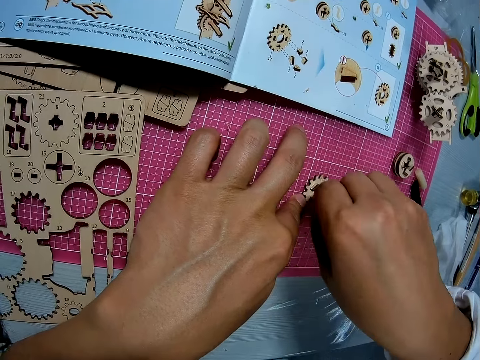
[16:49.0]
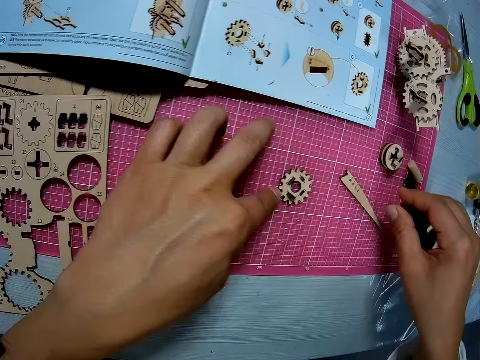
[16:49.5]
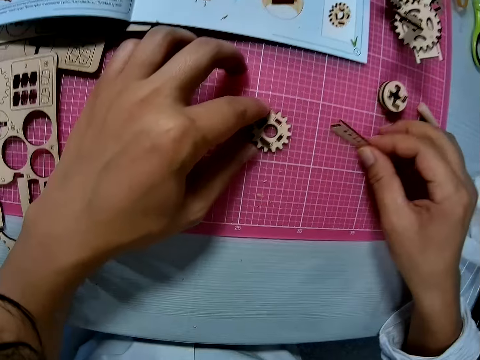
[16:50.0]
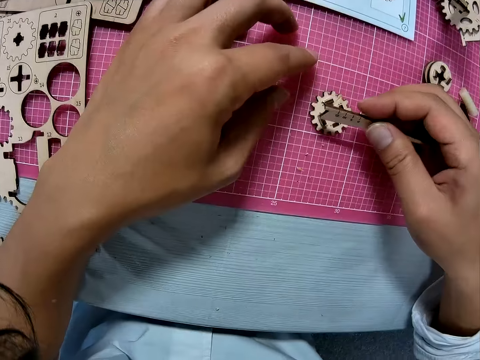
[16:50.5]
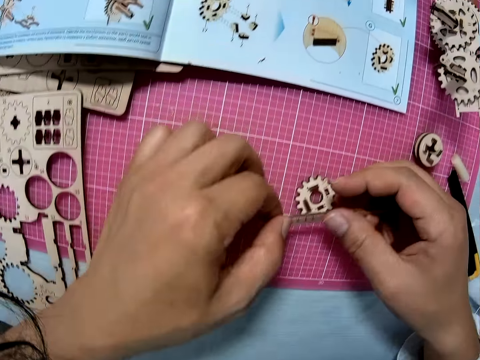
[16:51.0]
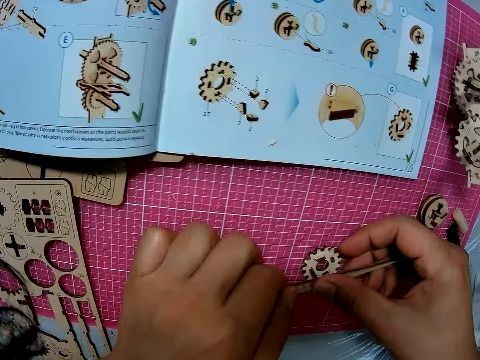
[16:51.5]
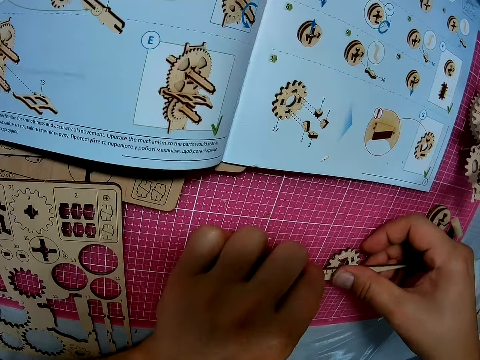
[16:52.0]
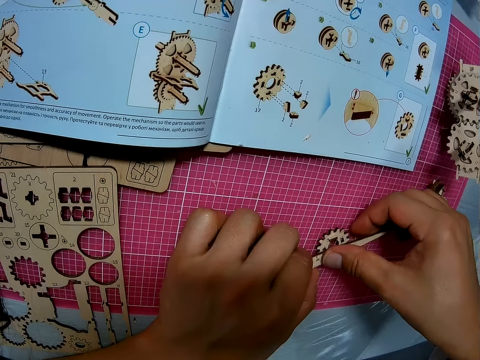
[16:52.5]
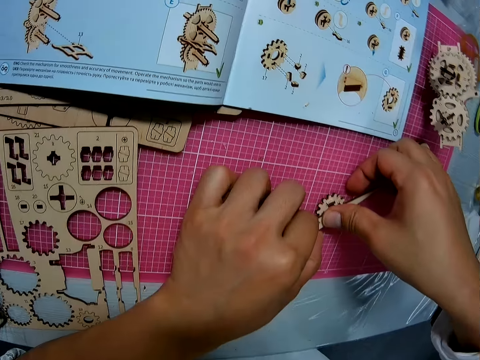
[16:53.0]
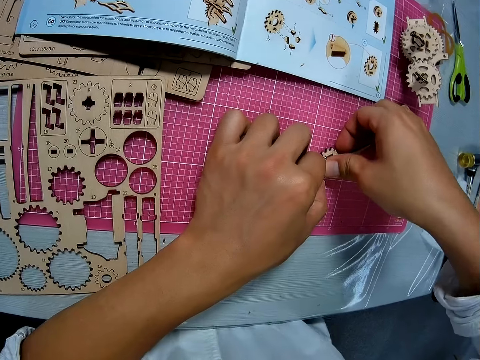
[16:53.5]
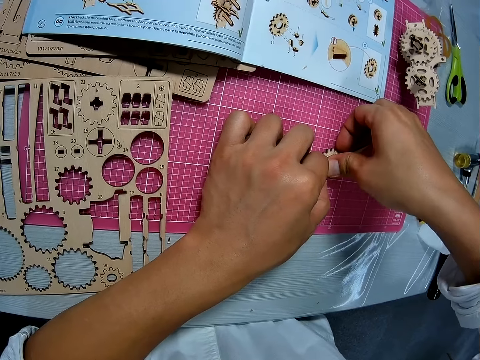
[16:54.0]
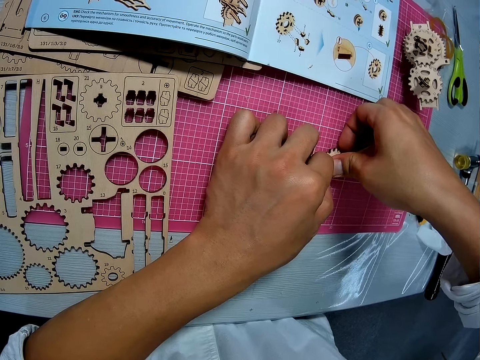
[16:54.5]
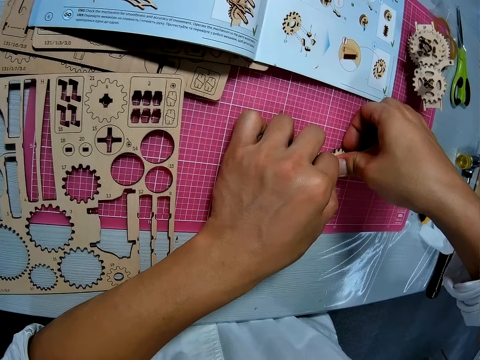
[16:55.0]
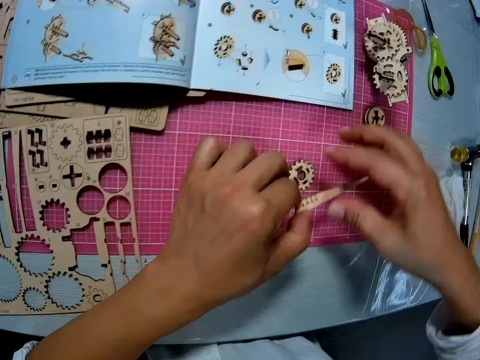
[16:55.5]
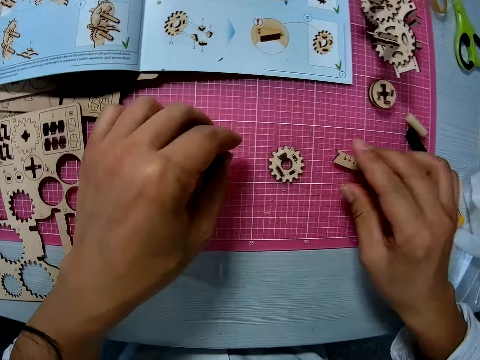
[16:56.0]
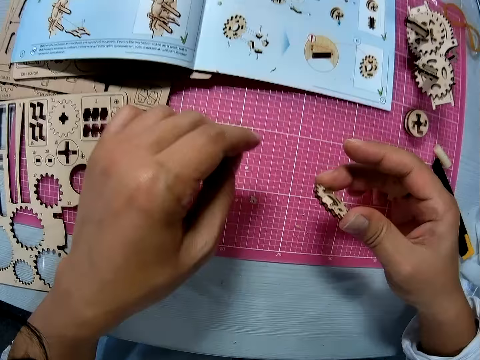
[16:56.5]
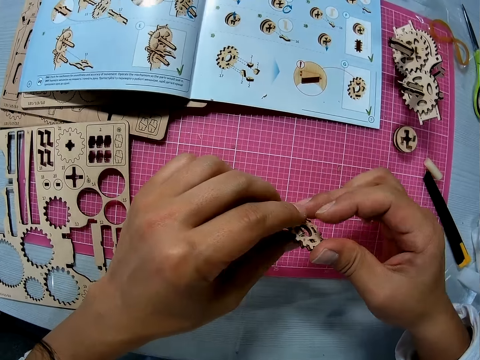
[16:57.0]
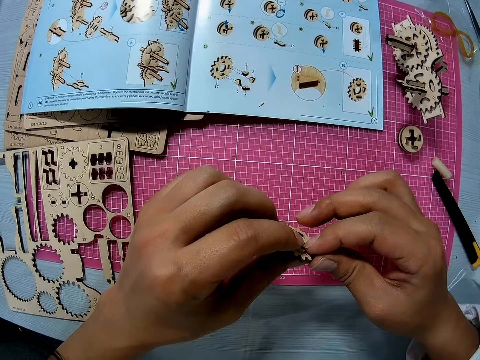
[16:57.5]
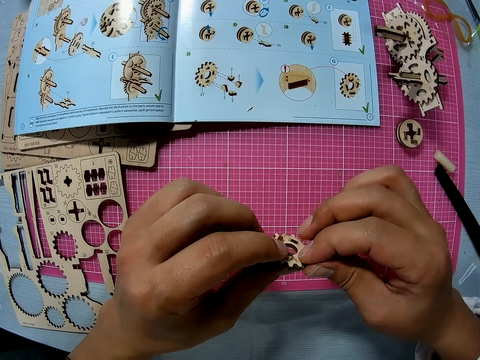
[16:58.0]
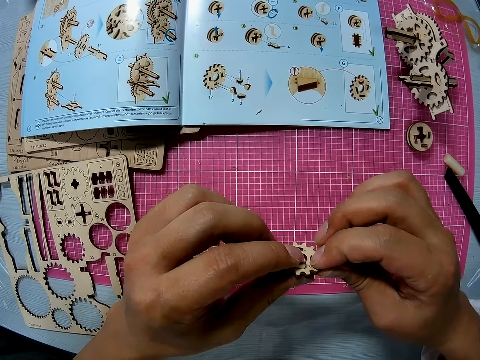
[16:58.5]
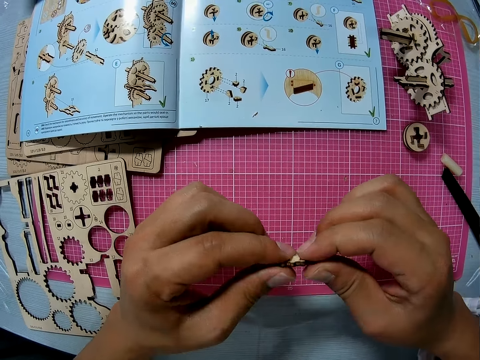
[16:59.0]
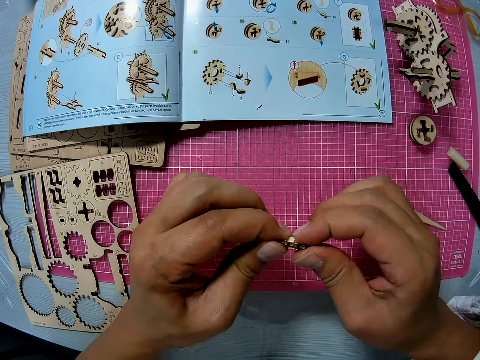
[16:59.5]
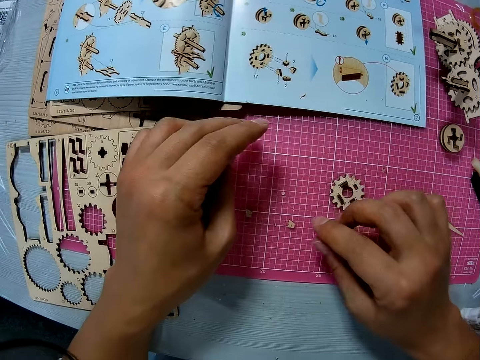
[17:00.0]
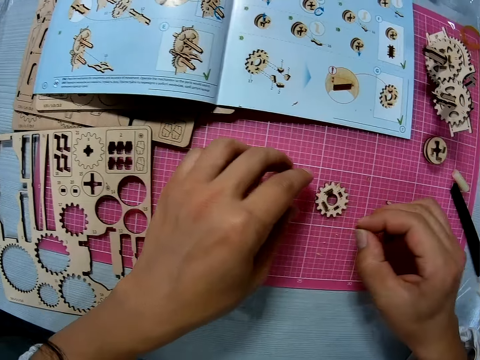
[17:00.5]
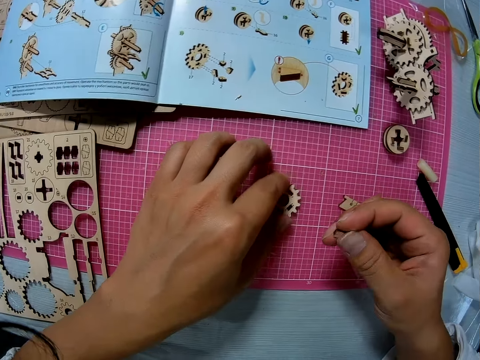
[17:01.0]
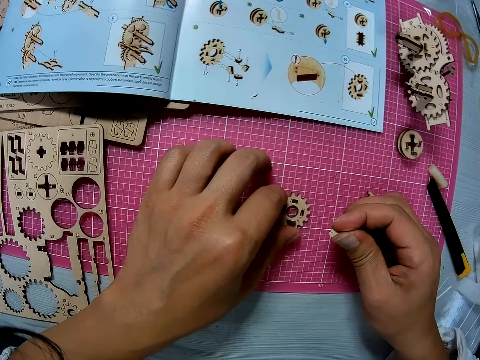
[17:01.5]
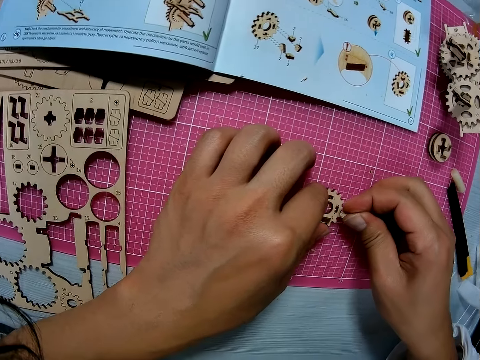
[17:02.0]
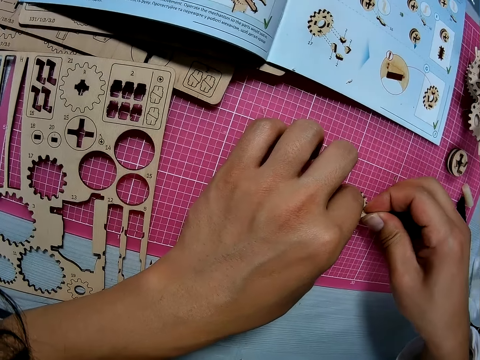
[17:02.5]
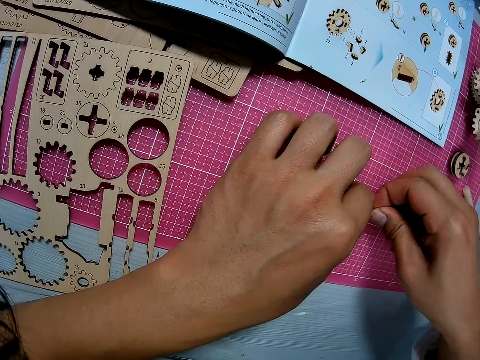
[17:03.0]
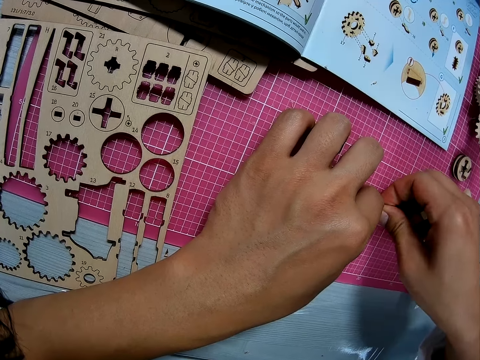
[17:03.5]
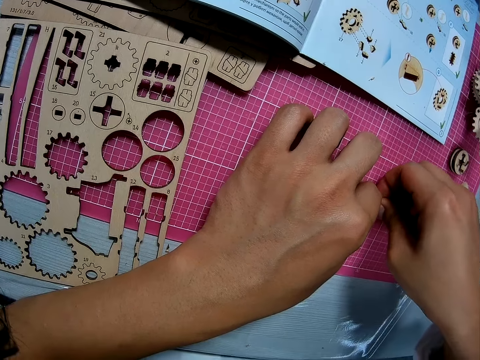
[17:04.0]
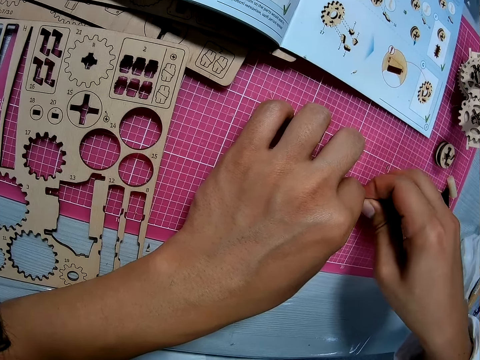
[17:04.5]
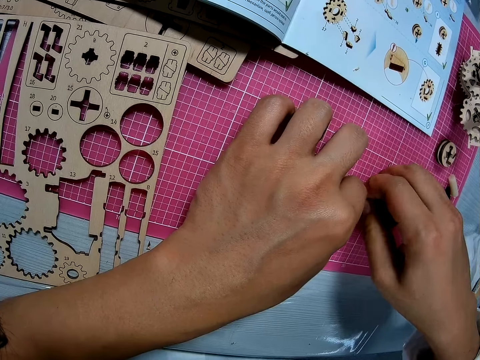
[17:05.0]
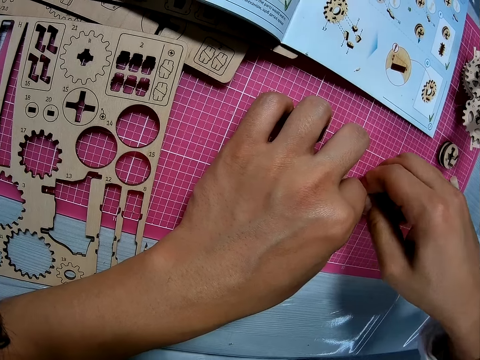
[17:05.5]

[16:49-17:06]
The camera wearer picks the puzzle piece. He picks the craft straightener from the cutting sheet with his right hand. He works on the piece with the craft straightener. He fixes the puzzle piece. He drops the craft straightener on the cutting sheet with his right hand. He drops the puzzle piece. He picks up the piece from the cutting sheet with his right hand. He examines the piece with both hands. He drops the piece on the cutting sheet with his right hand. He picks up another piece from the cutting sheet with his right hand. He holds the piece already on the cutting sheet with his left hand. He fixes the piece in his right hand to the one on the cutting sheet.

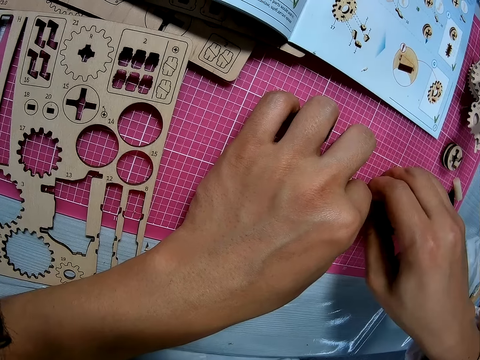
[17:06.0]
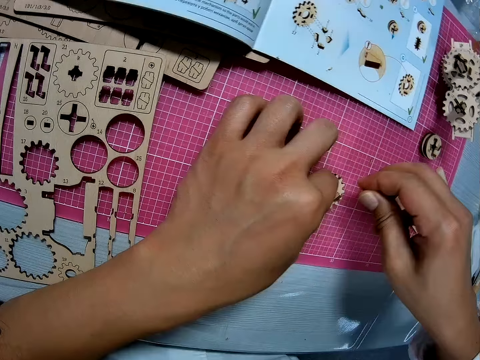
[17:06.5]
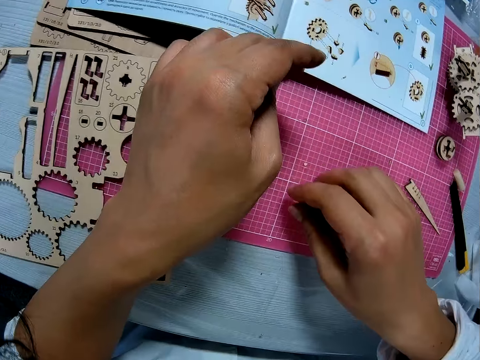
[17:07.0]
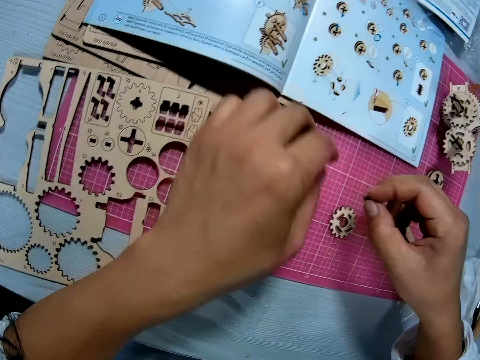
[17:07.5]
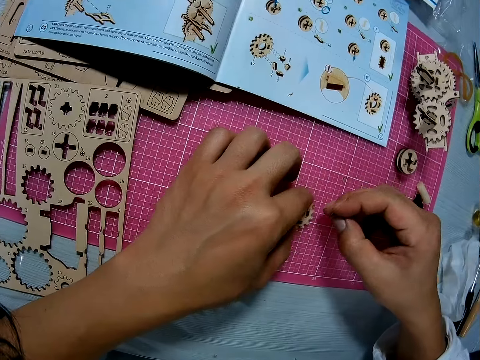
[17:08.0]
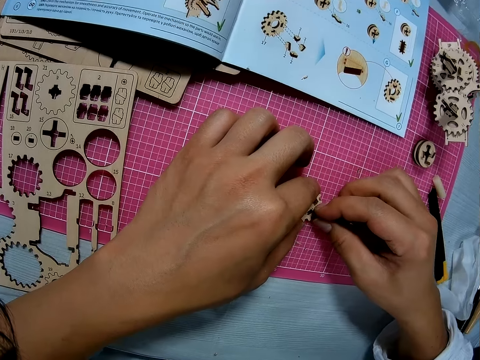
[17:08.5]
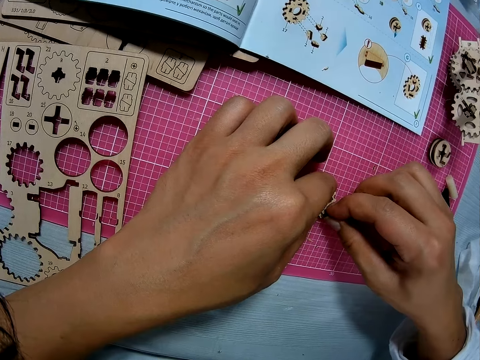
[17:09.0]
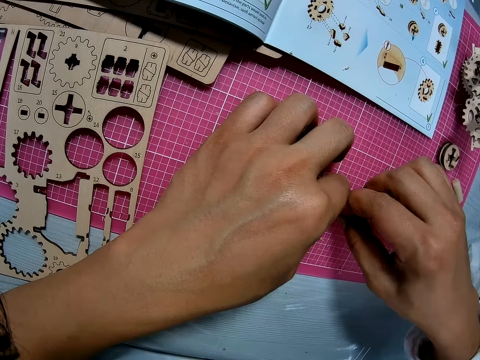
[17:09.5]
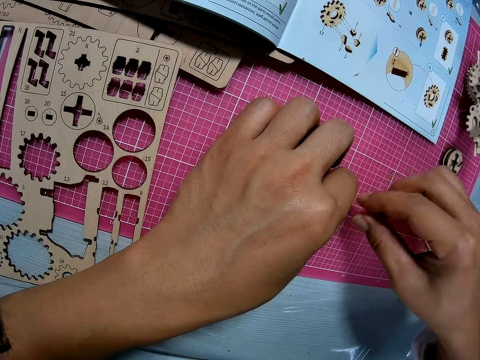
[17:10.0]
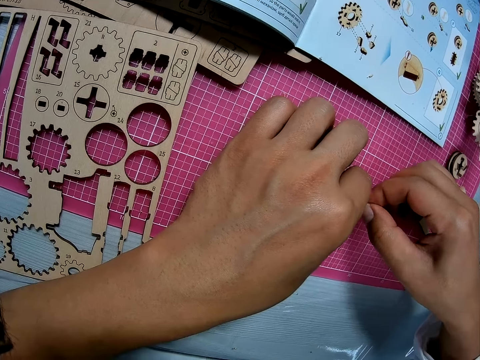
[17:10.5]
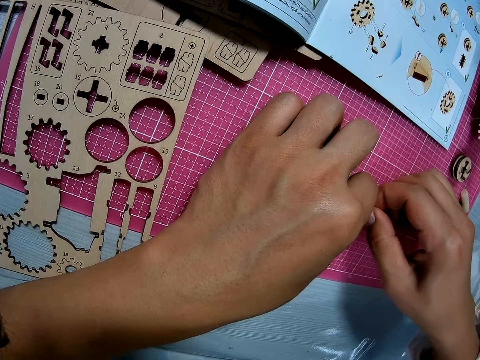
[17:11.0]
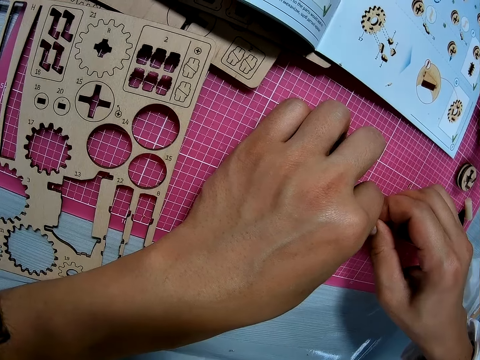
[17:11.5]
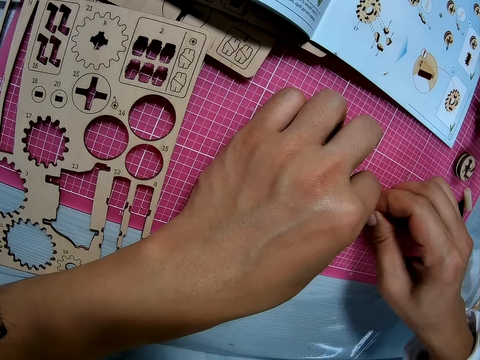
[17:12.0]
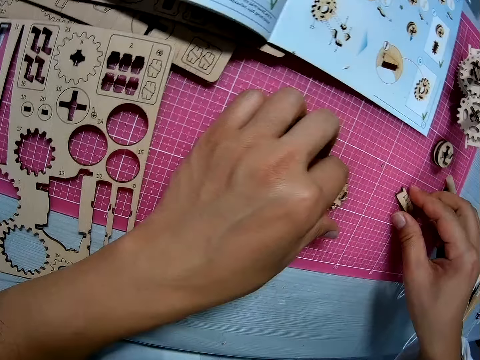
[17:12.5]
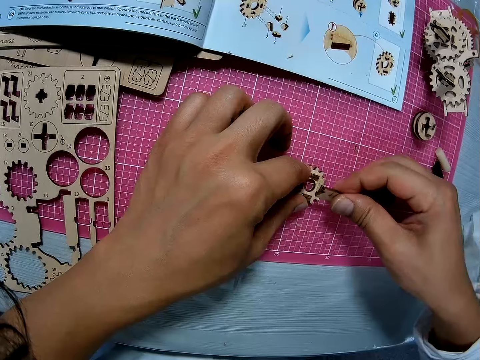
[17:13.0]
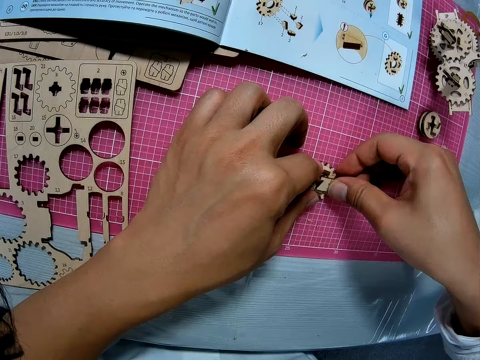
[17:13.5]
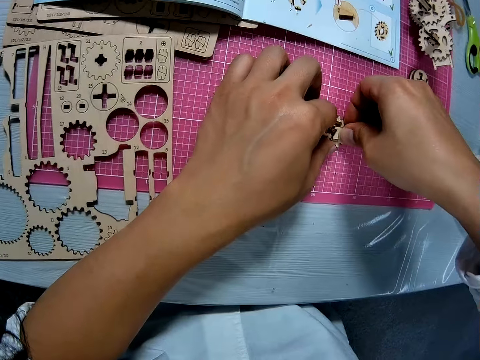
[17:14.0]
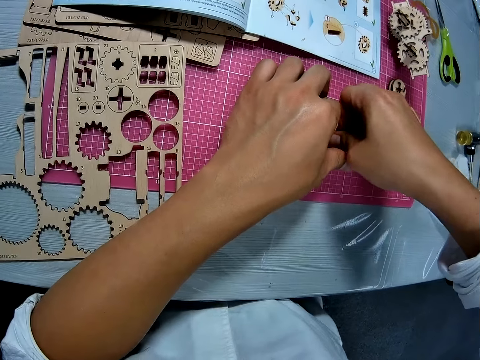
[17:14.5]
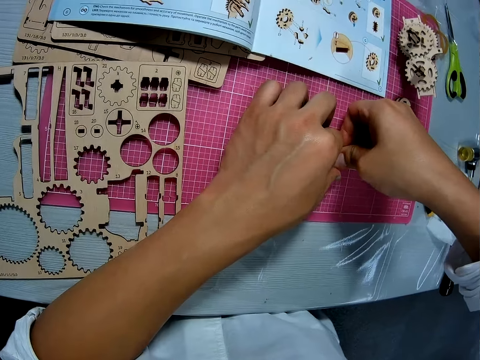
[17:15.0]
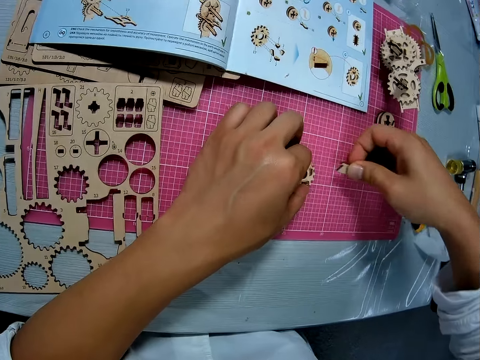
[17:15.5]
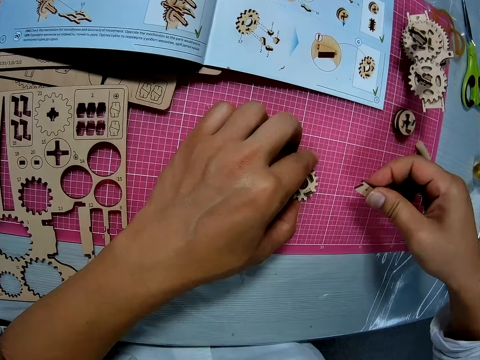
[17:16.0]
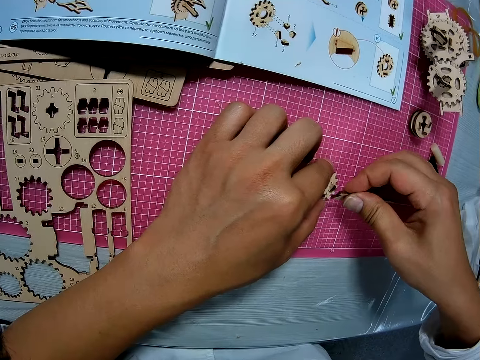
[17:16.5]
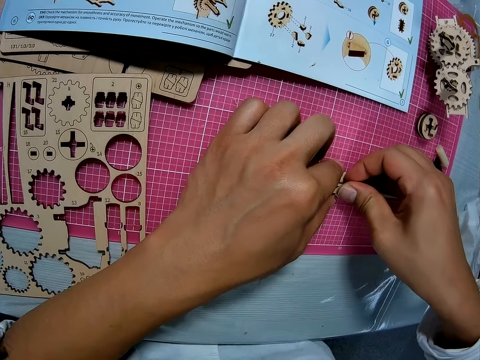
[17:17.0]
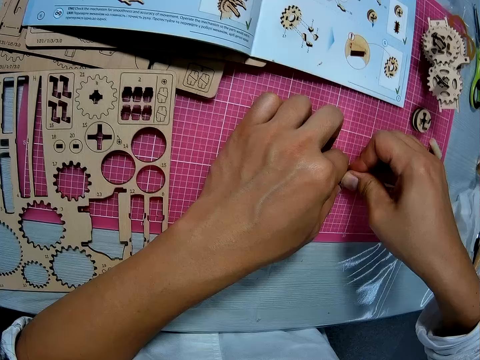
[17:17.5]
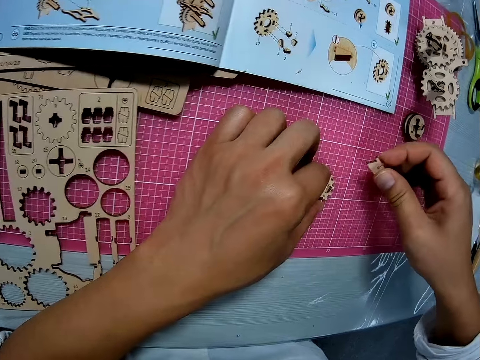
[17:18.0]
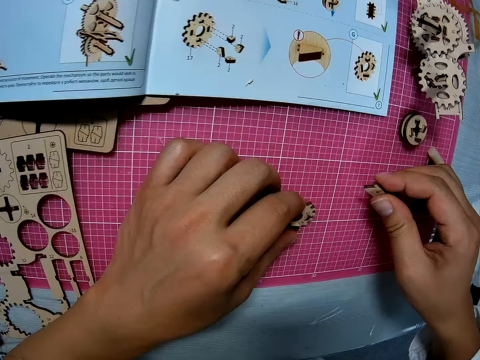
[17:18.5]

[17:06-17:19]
The camera wearer stops fixing. He picks up another piece from the cutting sheet with his right hand. He holds the piece already on the cutting sheet with his left hand. He fixes the piece in his right hand to the one on the cutting sheet. He picks the craft straightener from the cutting sheet with his right hand. He picks the puzzle piece. He works on the piece with the craft straightener. He fixes the puzzle piece.
